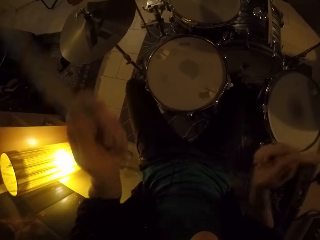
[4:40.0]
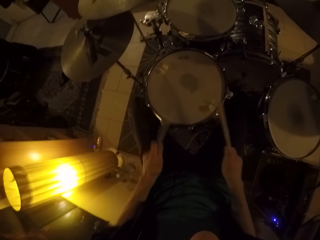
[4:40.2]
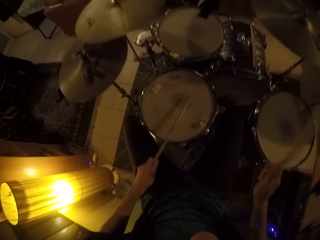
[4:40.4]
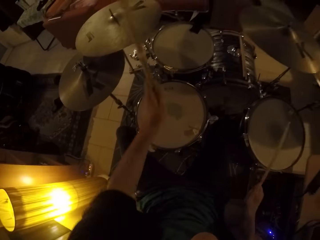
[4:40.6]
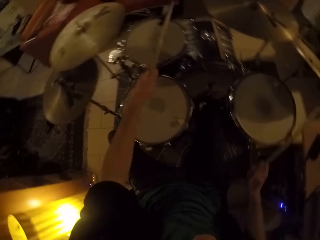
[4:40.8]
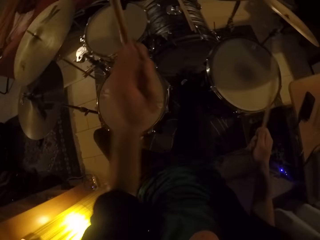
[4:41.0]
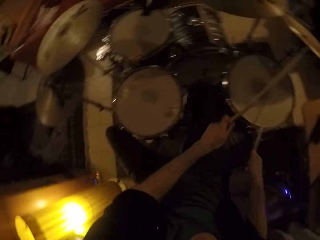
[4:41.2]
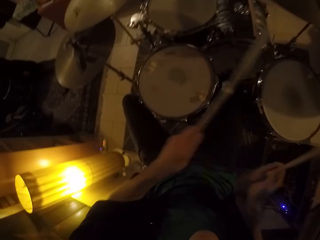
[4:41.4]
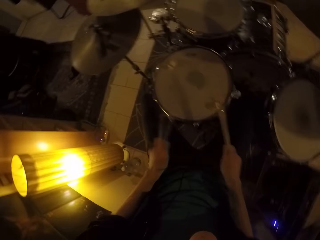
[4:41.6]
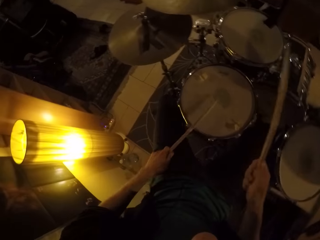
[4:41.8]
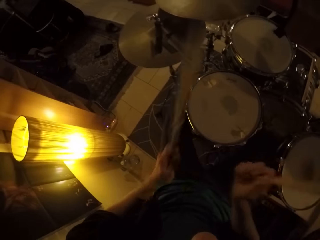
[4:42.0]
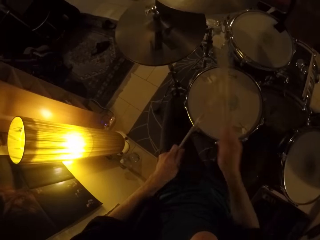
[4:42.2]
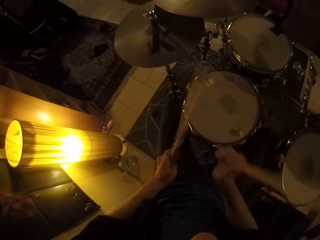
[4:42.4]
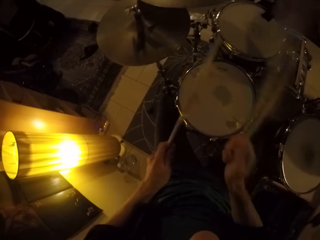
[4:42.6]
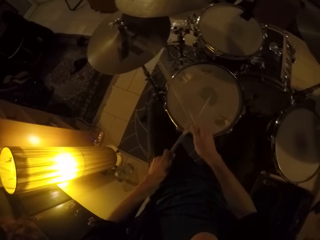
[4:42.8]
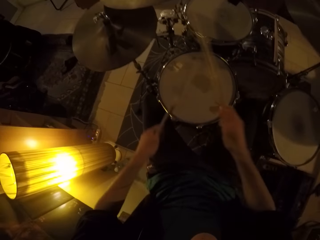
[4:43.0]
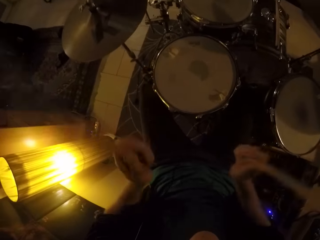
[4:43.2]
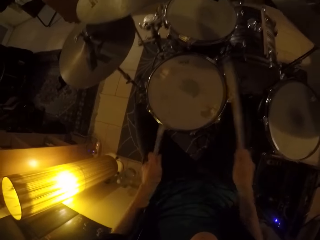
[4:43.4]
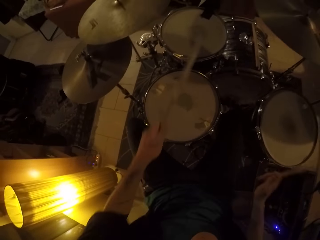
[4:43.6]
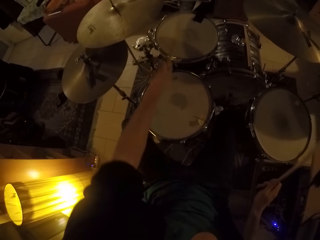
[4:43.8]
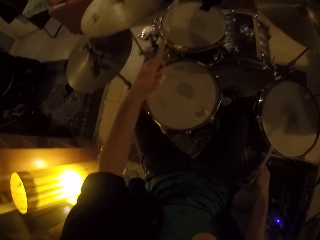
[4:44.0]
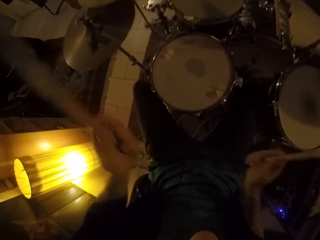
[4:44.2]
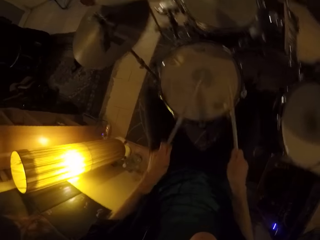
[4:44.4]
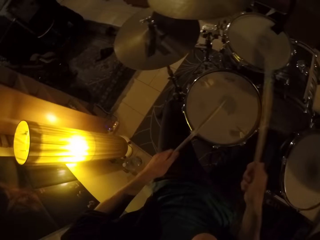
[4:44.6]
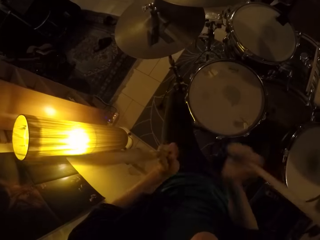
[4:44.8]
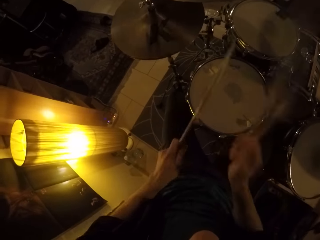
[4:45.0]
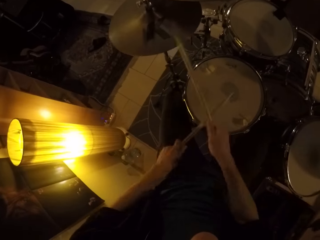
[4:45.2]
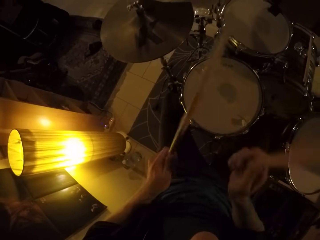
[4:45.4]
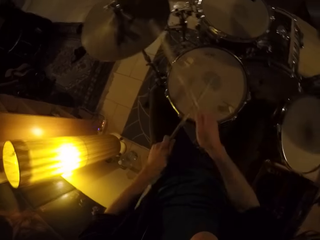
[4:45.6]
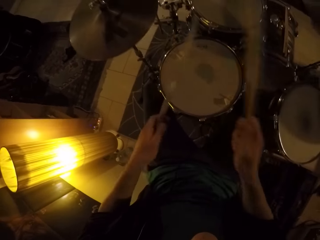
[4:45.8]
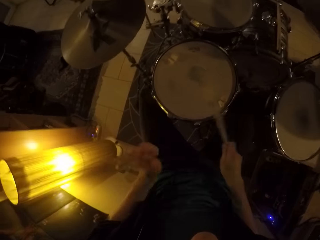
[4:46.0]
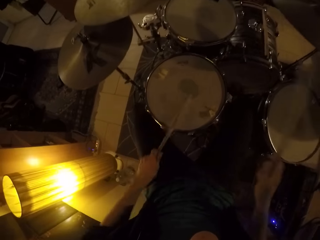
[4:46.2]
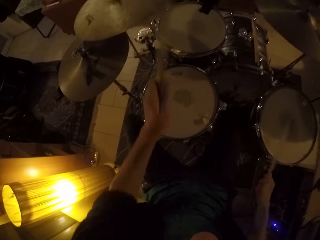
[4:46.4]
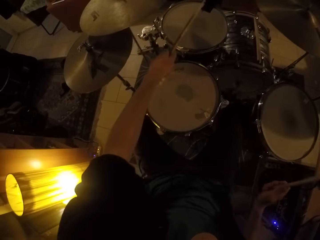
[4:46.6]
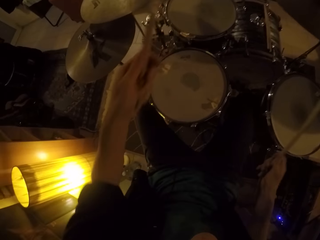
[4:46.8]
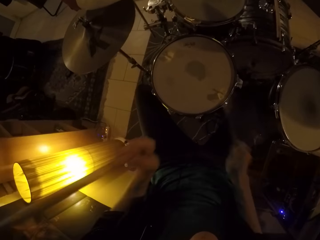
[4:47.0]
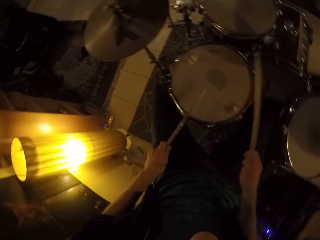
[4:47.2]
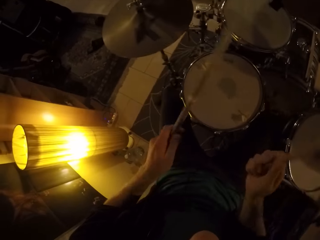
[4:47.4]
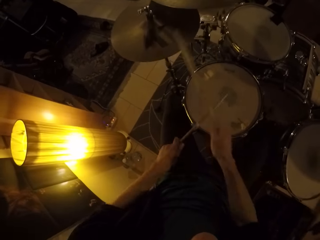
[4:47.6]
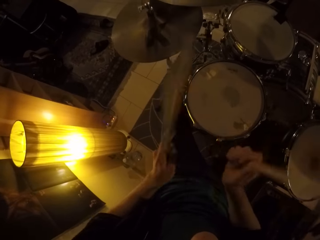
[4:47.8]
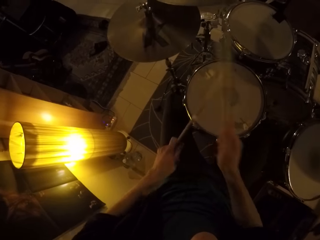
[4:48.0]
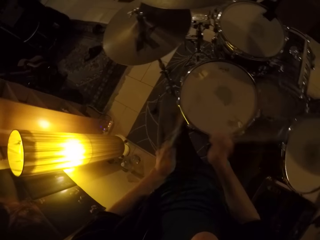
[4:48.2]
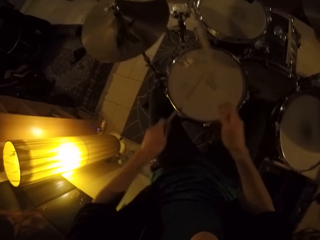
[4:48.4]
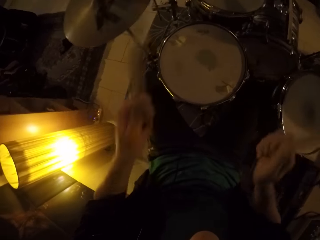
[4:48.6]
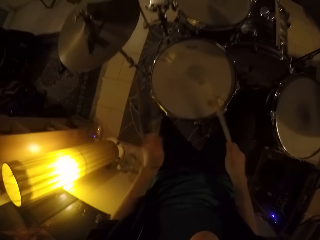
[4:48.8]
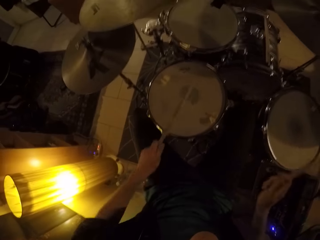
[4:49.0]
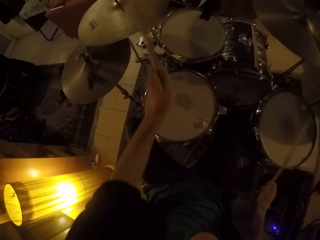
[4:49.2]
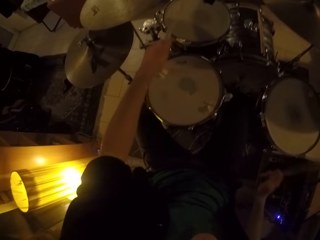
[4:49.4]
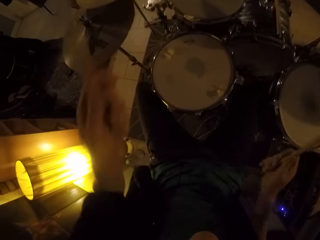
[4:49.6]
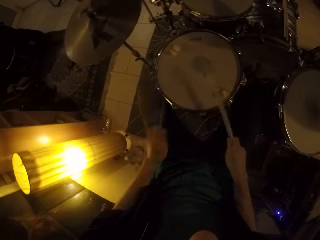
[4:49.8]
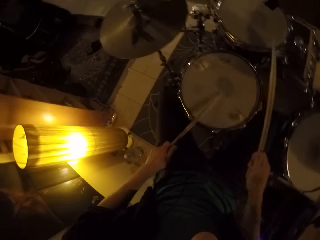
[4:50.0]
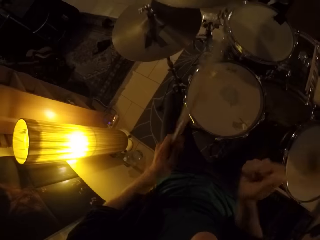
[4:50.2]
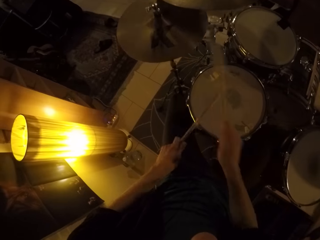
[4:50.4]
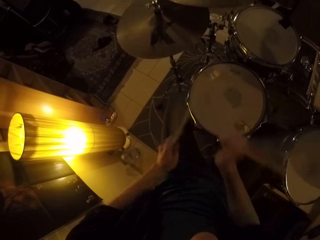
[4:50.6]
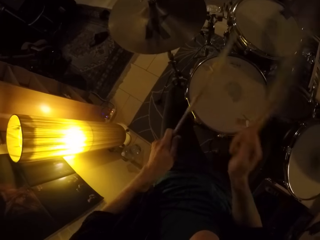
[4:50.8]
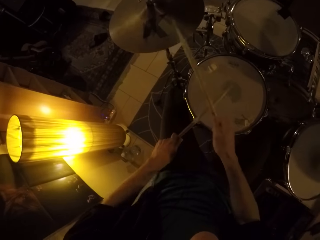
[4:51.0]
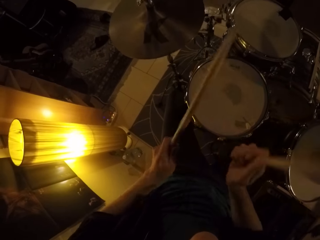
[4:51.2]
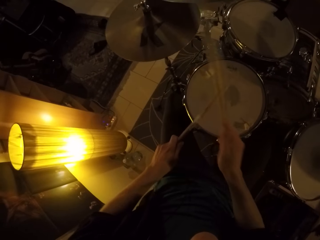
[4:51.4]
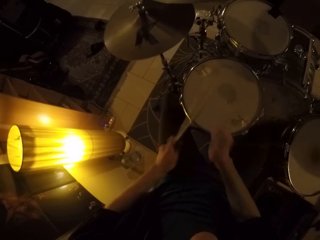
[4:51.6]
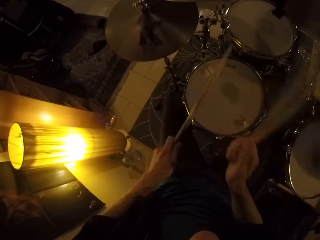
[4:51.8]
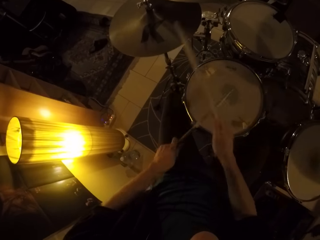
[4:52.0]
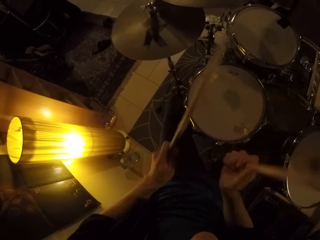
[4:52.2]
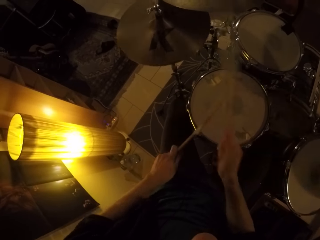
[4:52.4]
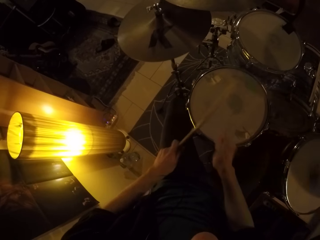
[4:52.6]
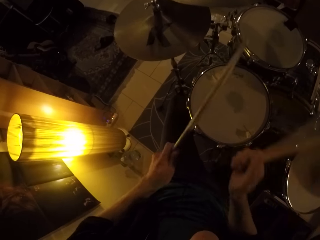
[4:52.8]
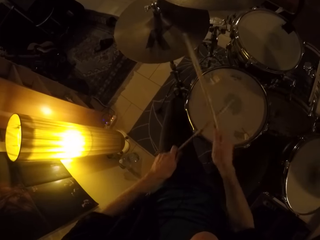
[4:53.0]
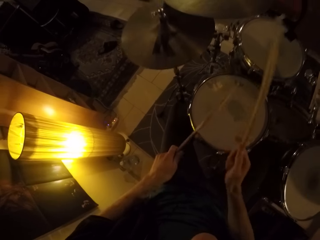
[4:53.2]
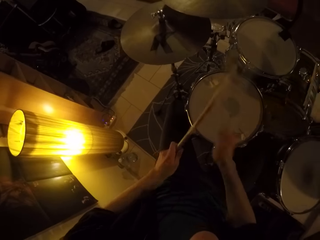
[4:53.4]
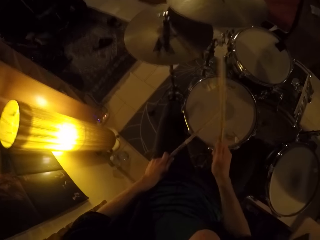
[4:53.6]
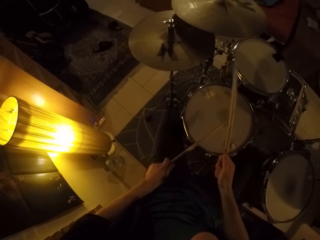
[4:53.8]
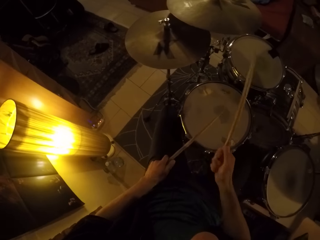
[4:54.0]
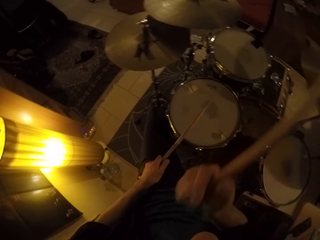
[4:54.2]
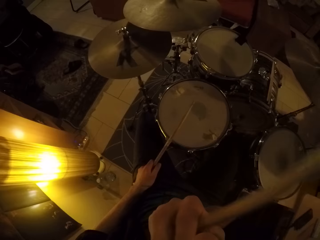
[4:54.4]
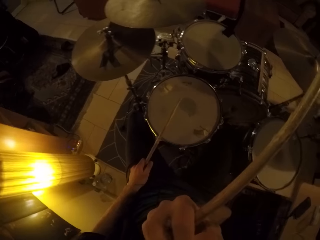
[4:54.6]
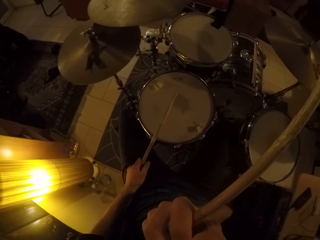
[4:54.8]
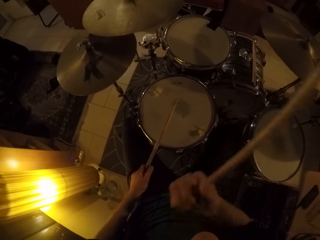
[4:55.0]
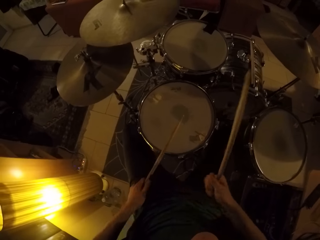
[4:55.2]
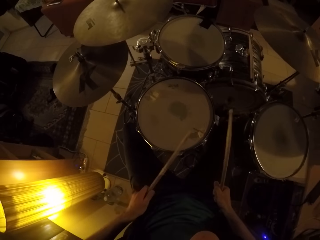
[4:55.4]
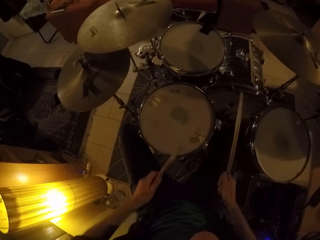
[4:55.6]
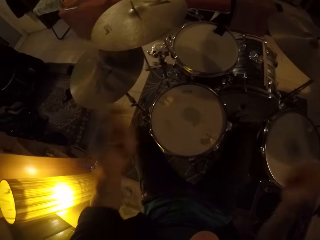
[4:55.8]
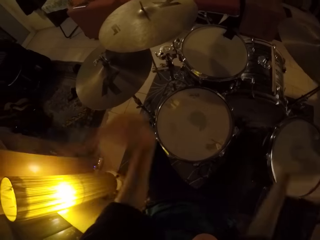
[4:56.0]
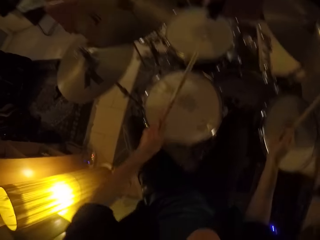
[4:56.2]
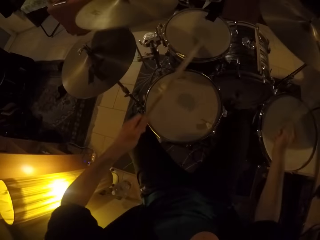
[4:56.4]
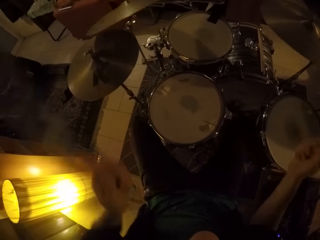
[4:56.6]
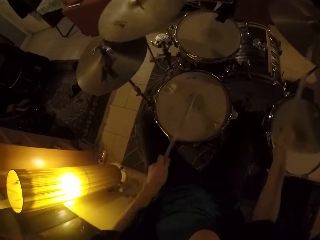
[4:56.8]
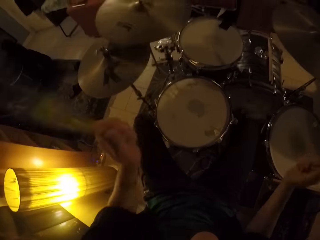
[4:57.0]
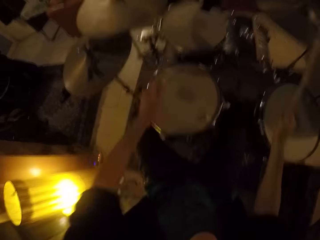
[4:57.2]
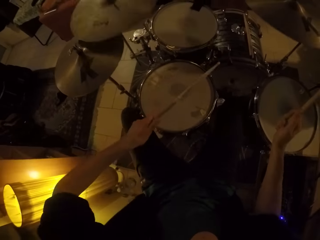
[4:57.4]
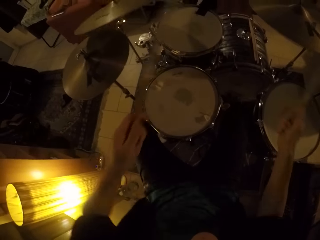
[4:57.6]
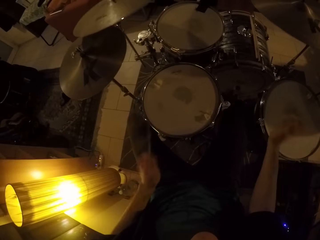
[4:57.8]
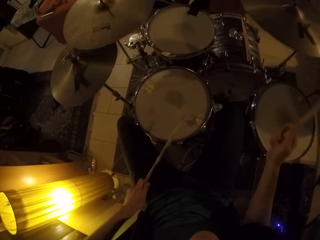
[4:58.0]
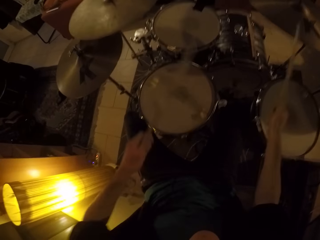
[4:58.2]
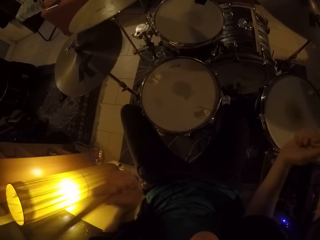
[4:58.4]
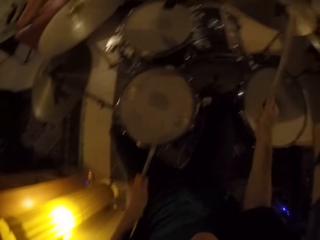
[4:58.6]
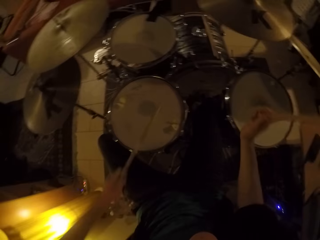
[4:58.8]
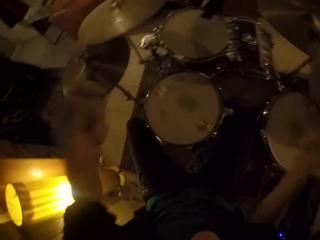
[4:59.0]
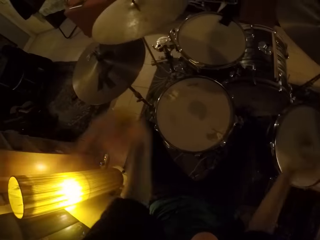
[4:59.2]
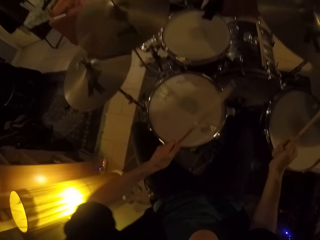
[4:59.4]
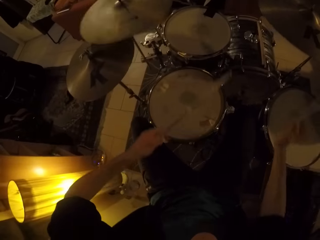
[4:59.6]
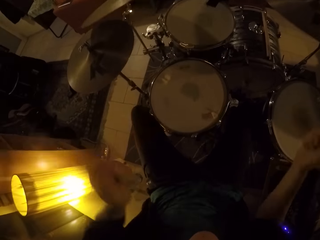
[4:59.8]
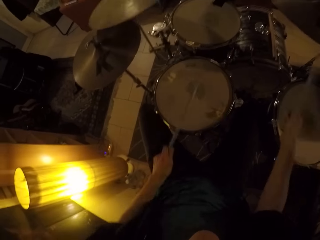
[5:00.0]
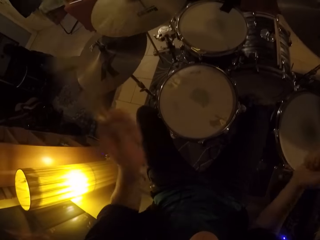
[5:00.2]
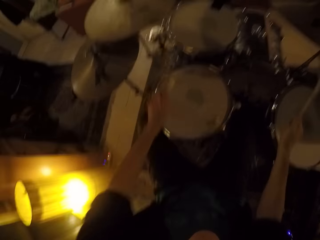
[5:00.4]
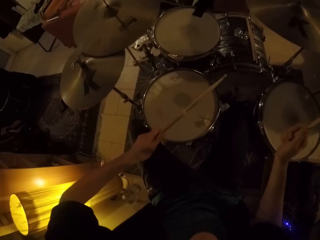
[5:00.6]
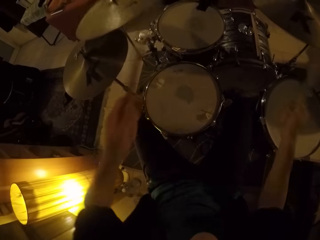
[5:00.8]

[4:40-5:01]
The camera wearer holds the drum sticks in his hands. He raises his hands with the drum sticks. He hits the snare drum with the right hand drum stick. He raises his hands with the drum sticks. He hits the snare drum with the left hand drum stick. He hits the tom drum with the left hand drum stick. He hits the snare drum with the drum sticks. He touches his face with his right hand. He drums on the drum set with the drum stick in both hands.
